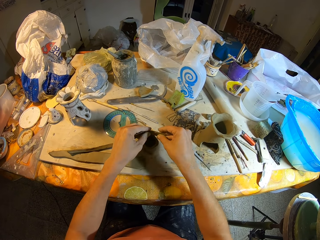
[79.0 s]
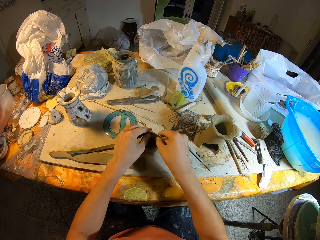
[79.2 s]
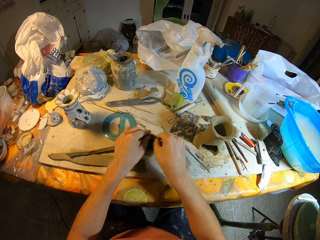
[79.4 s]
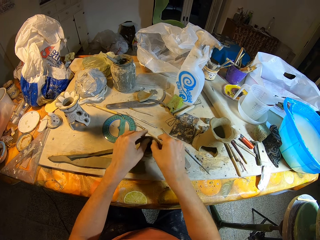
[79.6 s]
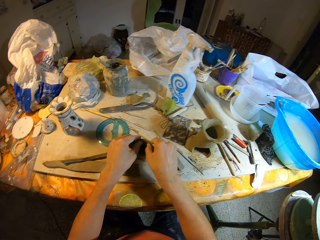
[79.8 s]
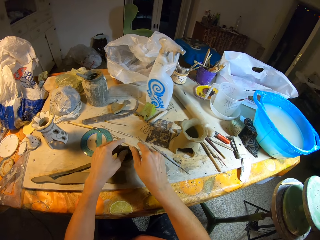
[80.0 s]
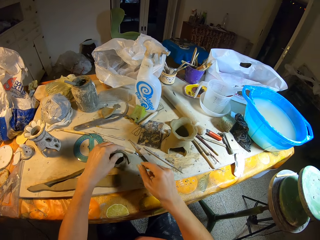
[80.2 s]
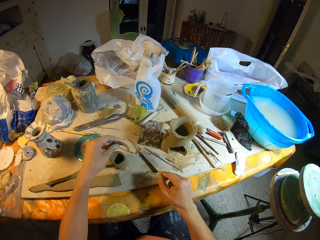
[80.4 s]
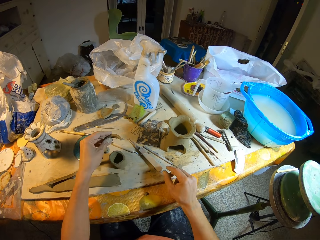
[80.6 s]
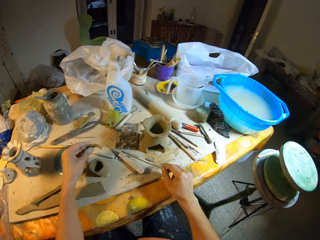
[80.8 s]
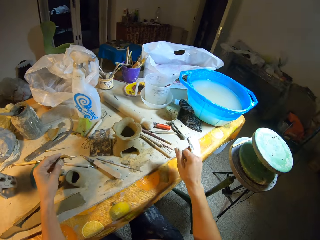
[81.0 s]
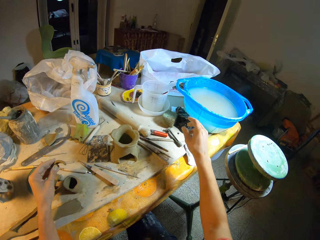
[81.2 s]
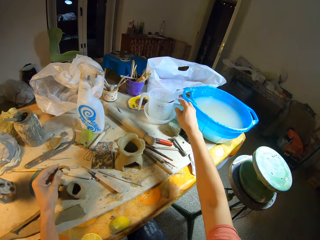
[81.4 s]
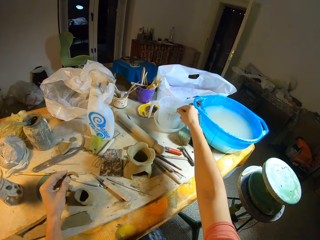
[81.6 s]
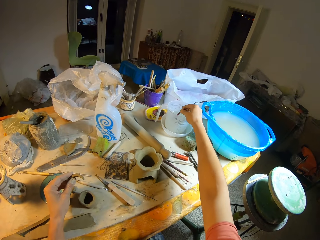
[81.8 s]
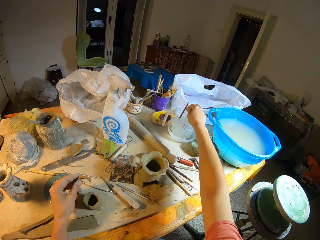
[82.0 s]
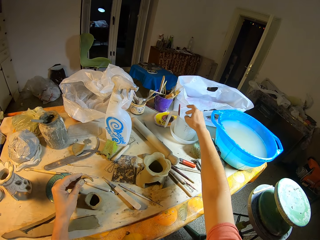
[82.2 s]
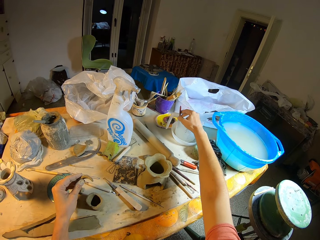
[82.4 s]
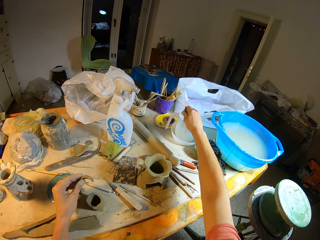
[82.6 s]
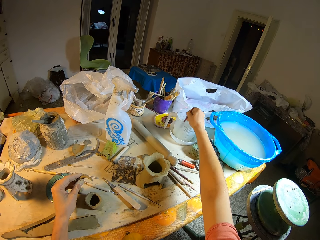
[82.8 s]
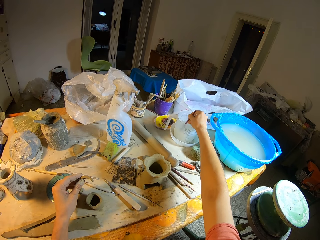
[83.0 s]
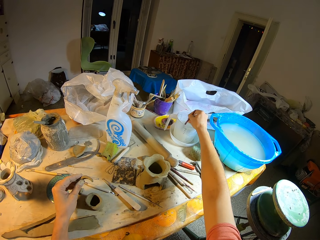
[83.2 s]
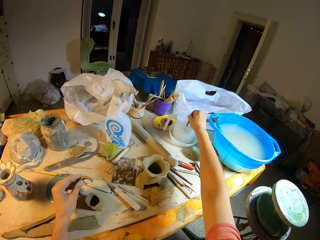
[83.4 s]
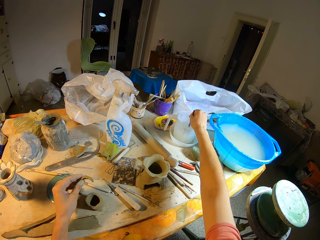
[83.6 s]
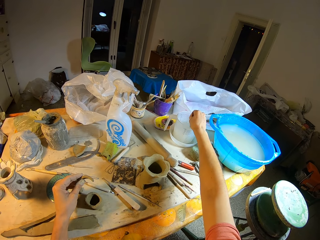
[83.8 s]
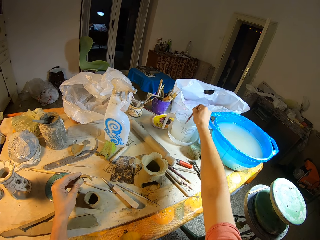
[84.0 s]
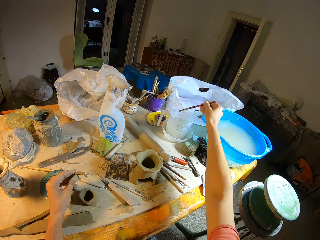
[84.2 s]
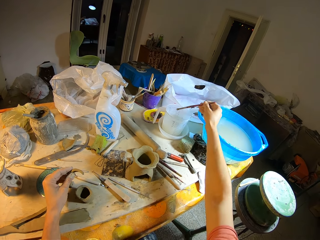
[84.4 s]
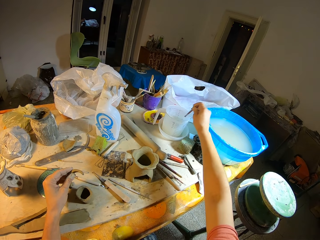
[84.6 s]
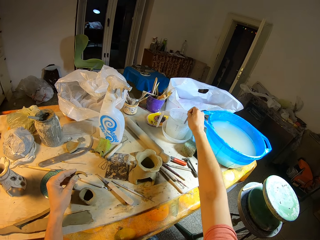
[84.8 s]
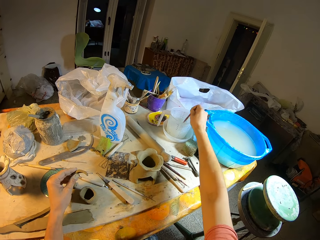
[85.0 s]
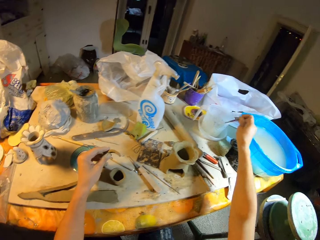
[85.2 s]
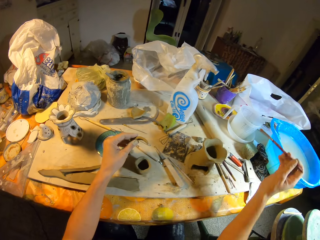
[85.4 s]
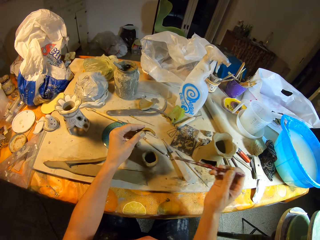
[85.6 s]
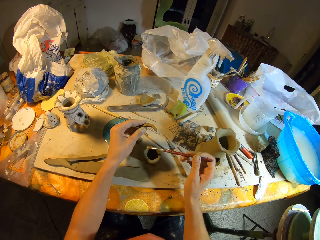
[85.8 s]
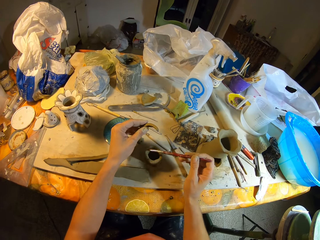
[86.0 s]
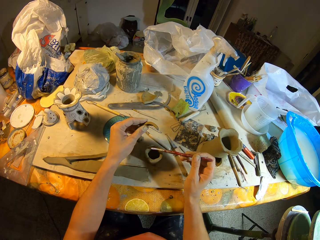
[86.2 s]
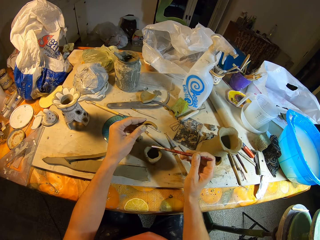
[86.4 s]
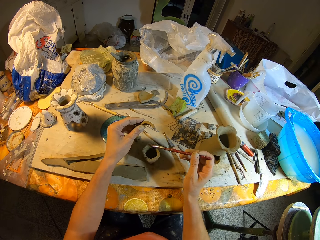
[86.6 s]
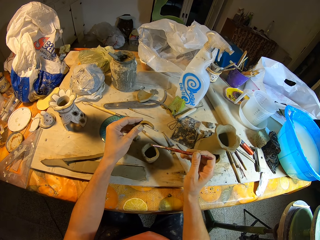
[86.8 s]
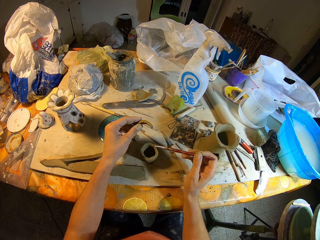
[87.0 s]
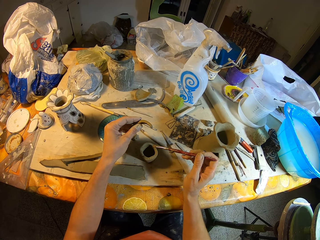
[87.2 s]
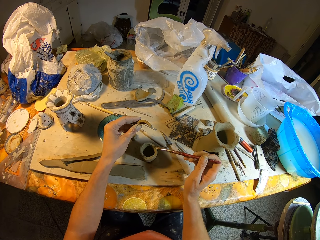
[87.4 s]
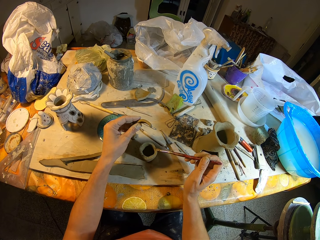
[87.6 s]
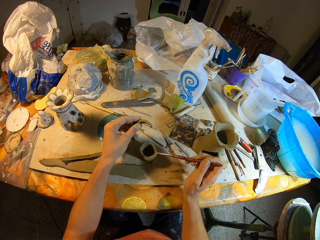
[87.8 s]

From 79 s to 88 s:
The camera wearer removes the clay in his hands from the clay vase. He rinses a brush in his right hand in a jug of water. He picks the brush in a container. He stirs water in the container with the brush. He looks at the brush. He stirs water in the container with the brush. He moves his hand. He taps the clay vase with the brush in his right hand. He applies water on the clay with the brush.

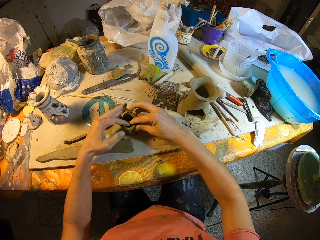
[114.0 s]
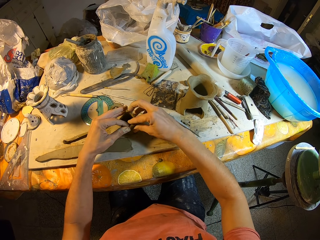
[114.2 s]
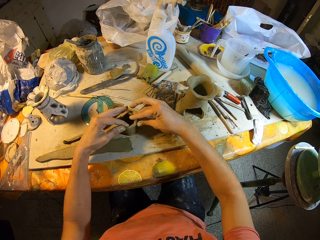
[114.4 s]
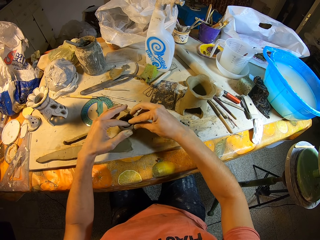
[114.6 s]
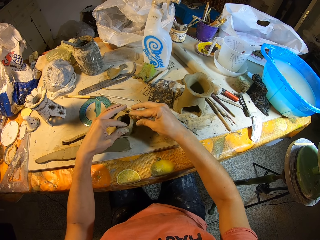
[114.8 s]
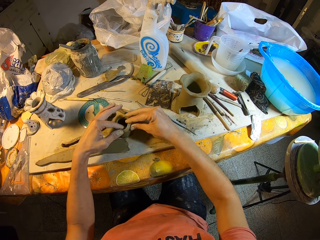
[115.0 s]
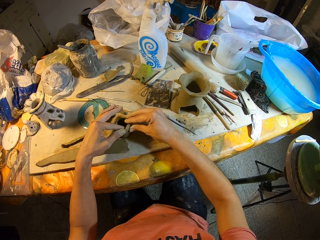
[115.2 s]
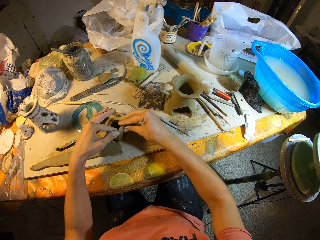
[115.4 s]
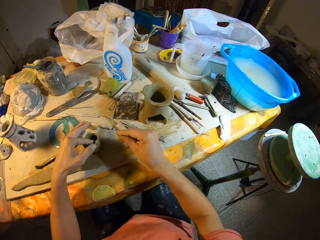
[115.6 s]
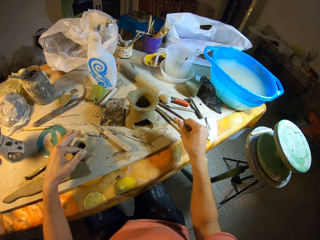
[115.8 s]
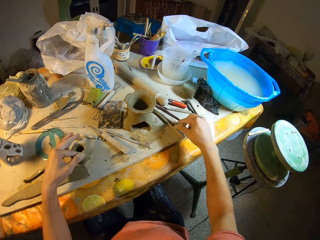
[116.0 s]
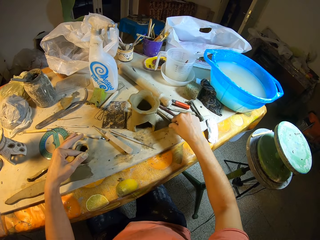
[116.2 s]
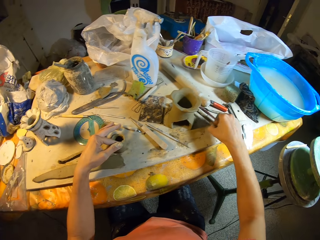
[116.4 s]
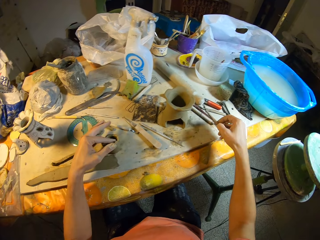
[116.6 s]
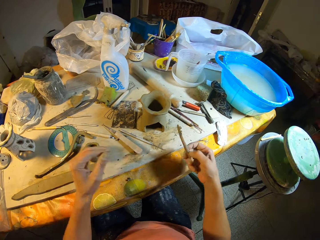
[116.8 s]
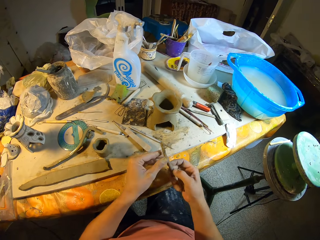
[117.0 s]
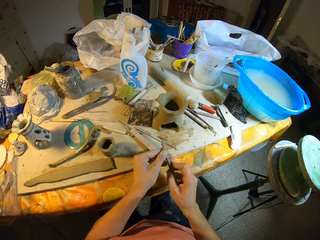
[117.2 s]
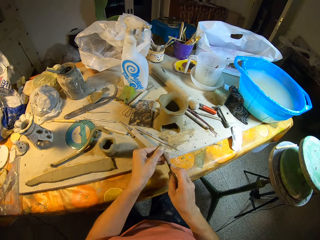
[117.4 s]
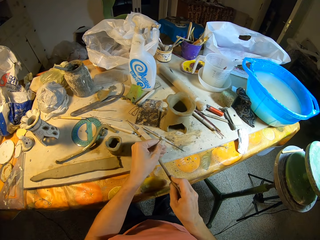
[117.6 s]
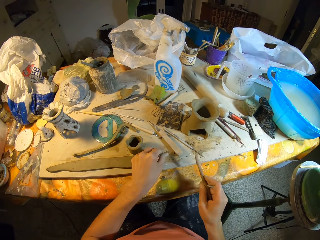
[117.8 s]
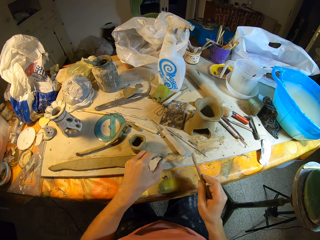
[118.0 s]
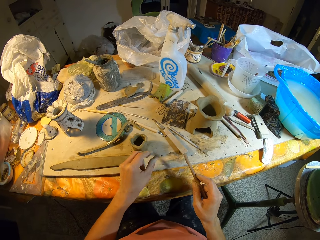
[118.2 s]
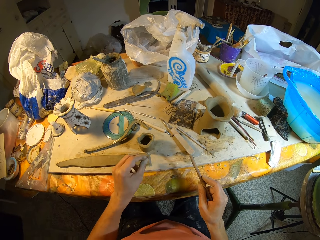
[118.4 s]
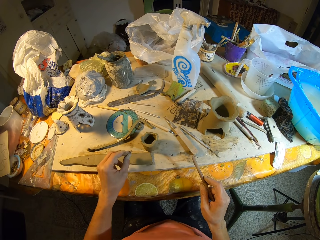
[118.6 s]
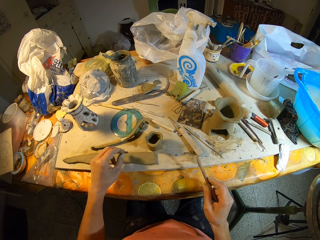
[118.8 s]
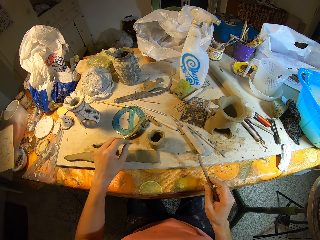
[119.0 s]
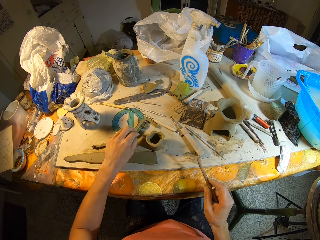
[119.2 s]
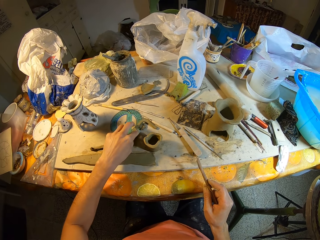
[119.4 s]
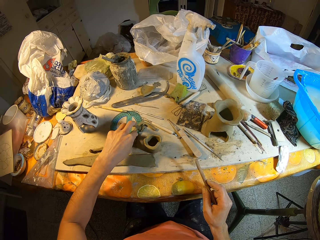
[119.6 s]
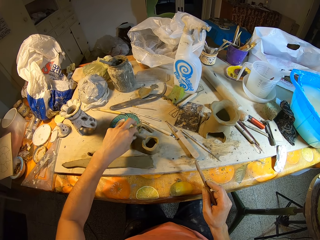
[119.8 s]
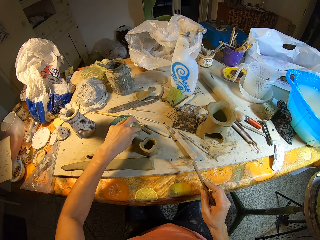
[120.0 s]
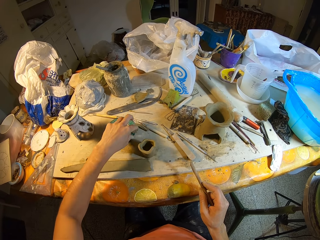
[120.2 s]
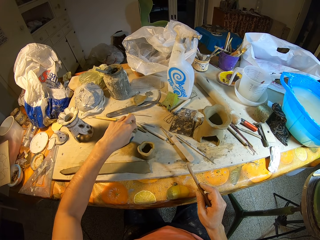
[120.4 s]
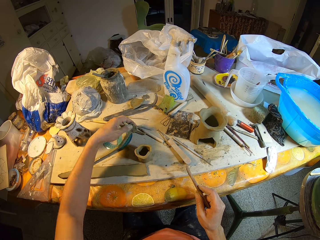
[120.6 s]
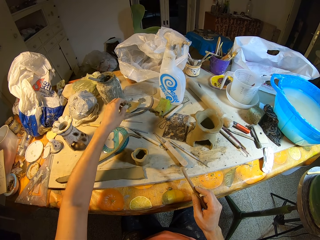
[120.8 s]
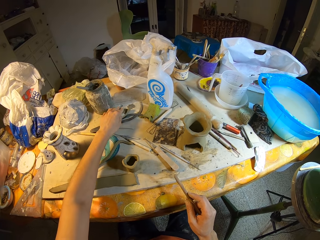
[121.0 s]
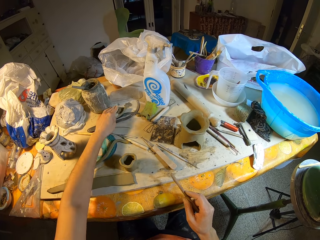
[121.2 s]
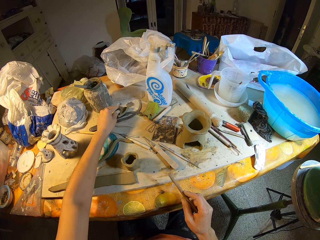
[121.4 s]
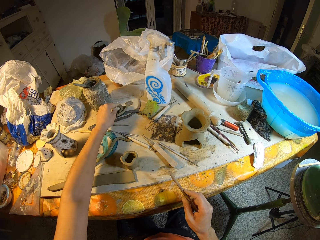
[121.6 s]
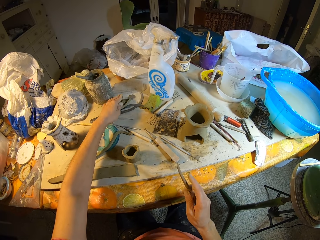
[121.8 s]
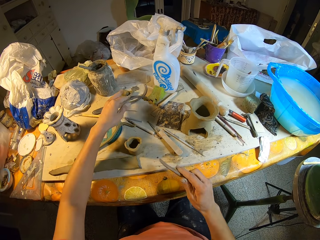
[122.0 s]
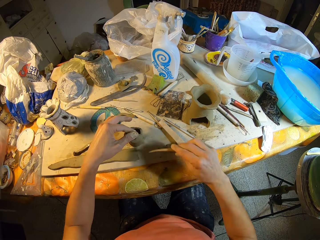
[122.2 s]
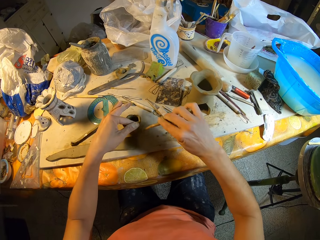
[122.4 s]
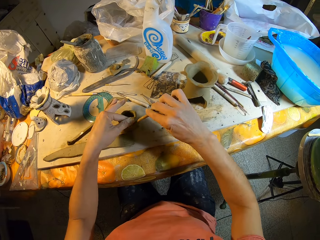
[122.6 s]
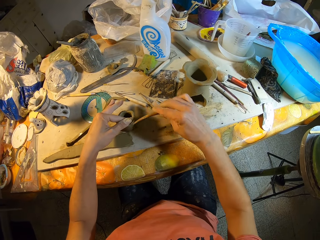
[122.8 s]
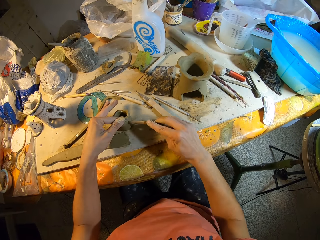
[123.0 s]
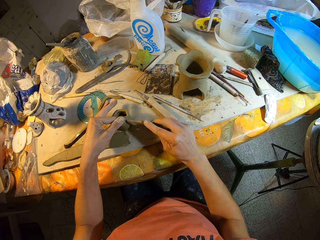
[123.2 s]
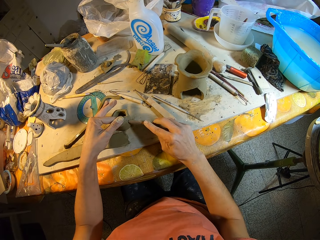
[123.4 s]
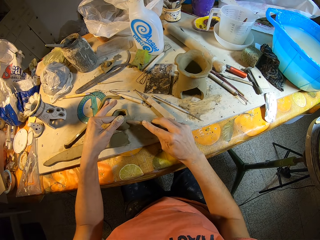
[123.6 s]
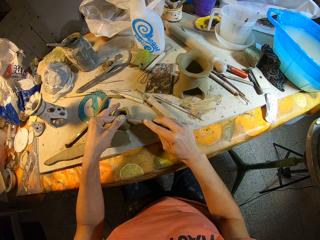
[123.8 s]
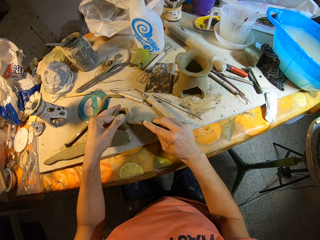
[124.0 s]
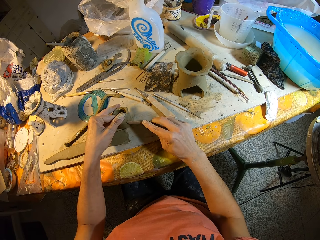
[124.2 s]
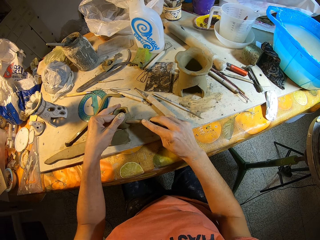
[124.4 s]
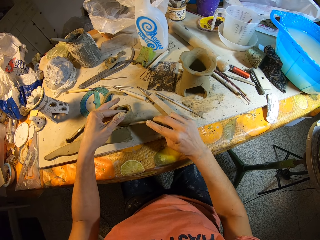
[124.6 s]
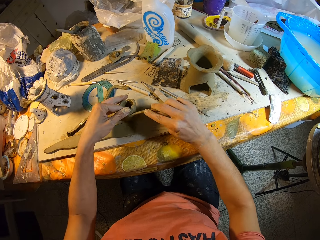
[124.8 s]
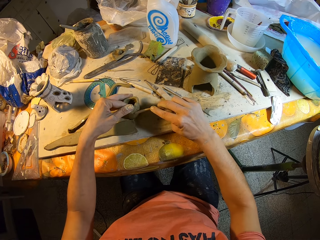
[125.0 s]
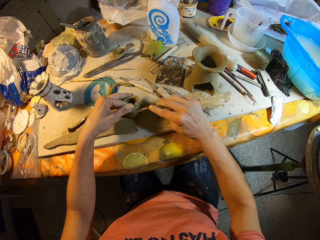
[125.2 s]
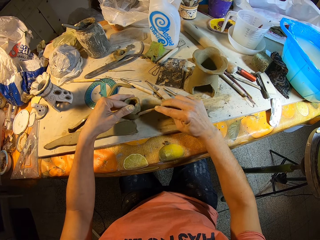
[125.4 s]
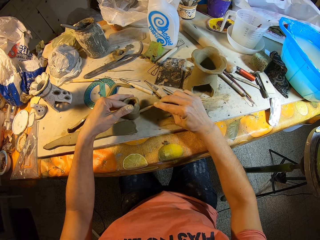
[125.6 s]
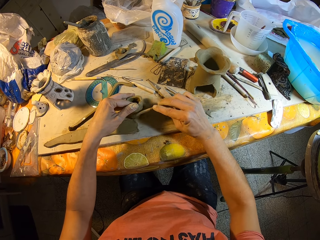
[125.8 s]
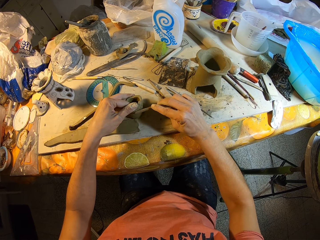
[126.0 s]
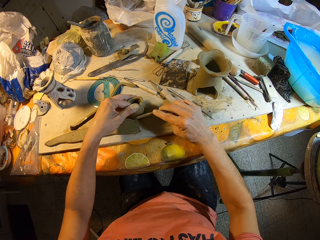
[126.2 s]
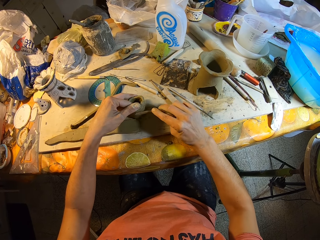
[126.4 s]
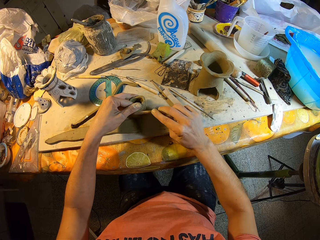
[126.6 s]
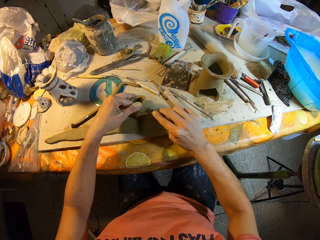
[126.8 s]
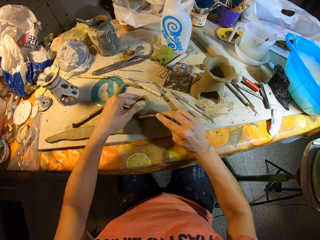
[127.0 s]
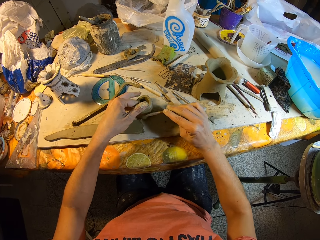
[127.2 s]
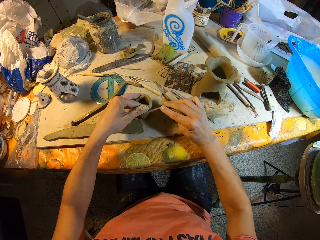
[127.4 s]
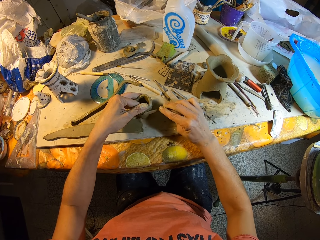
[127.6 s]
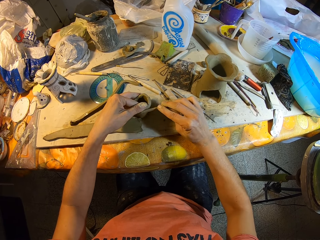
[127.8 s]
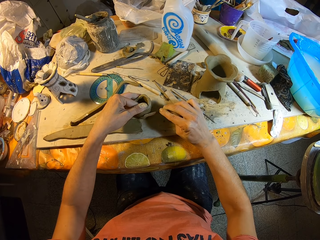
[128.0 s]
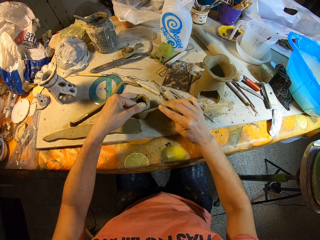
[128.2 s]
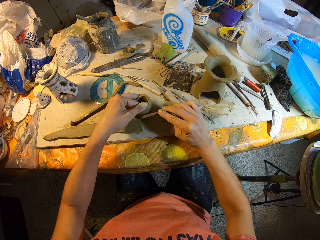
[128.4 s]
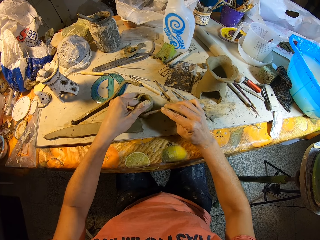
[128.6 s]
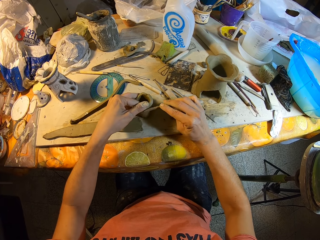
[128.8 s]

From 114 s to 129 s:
The camera wearer picks a modeling tool from the table with his right hand. He takes off clay from the modeling wood in his right hand with his left hand. He drops the clay in his left hand on the table. He picks some balls of clay on the table with his left hand. He drops the balls of clay on the table with his left hand. He holds the clay vase with his left hand. He smoothens the clay vase with the modeling wood in his right hand.
